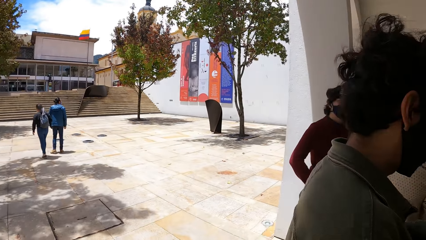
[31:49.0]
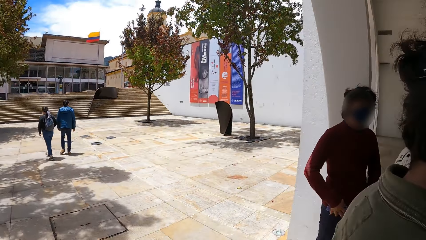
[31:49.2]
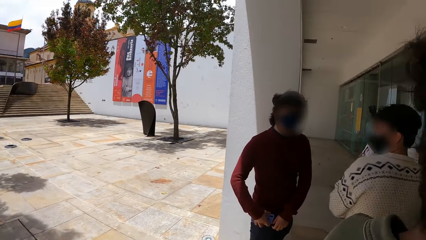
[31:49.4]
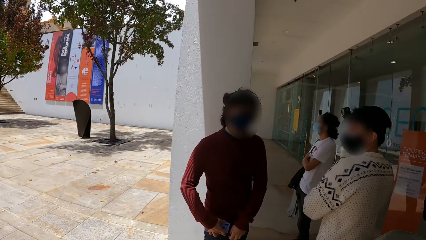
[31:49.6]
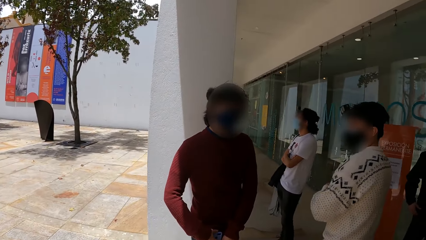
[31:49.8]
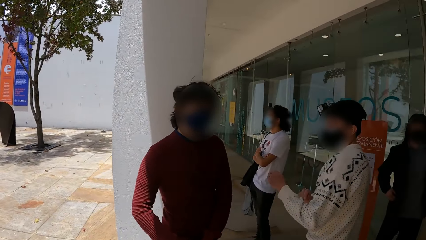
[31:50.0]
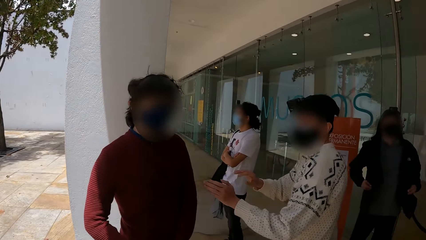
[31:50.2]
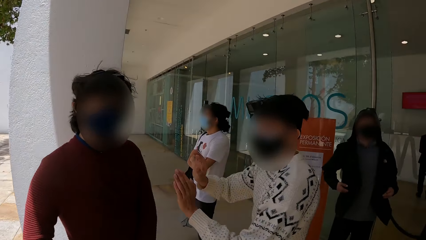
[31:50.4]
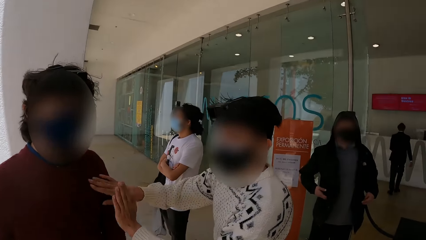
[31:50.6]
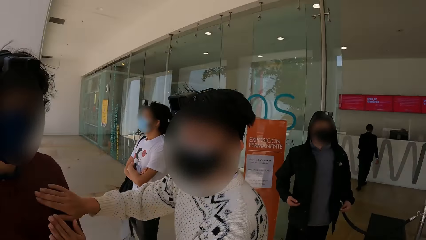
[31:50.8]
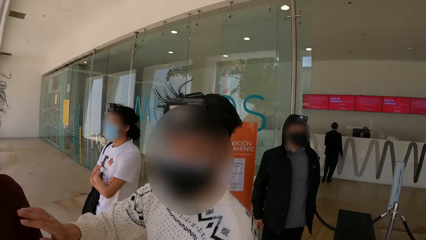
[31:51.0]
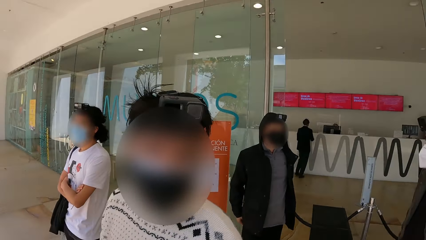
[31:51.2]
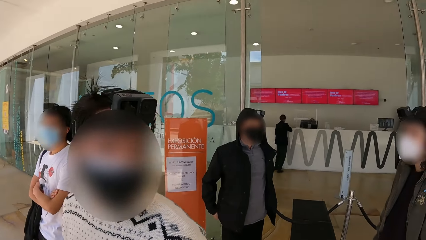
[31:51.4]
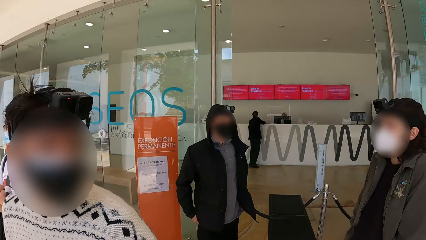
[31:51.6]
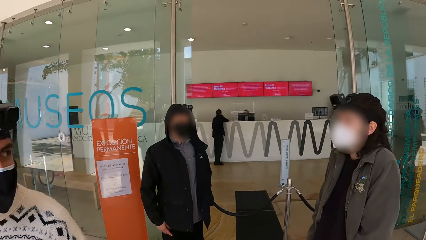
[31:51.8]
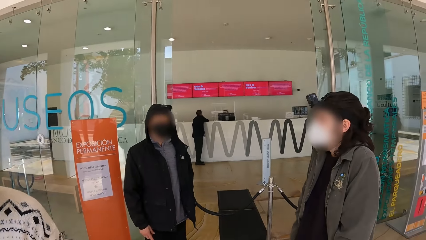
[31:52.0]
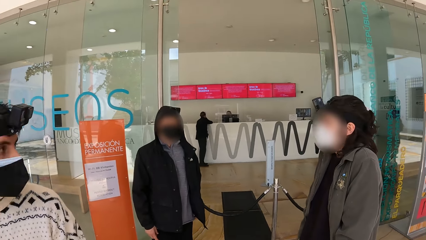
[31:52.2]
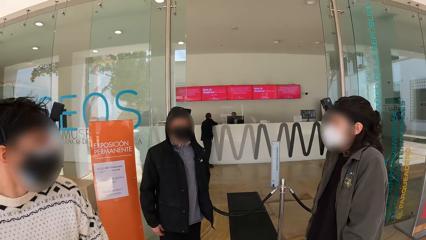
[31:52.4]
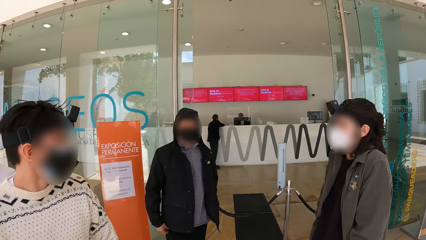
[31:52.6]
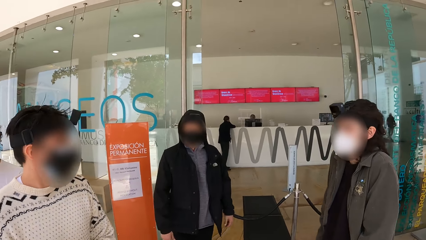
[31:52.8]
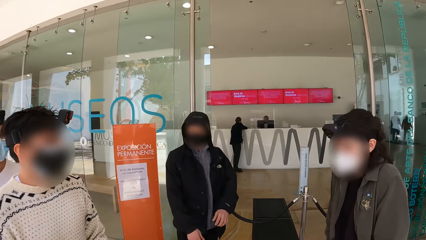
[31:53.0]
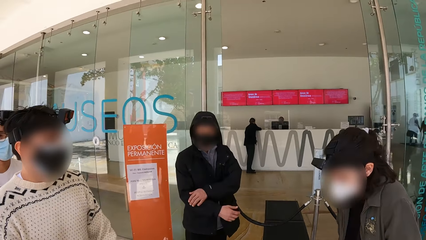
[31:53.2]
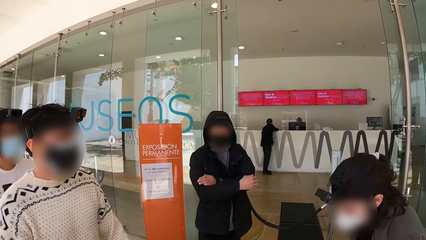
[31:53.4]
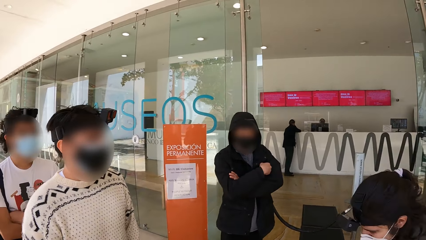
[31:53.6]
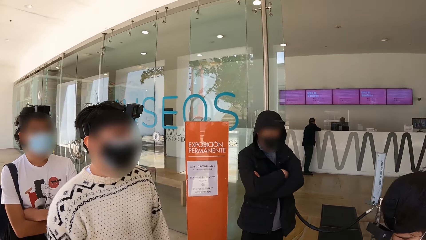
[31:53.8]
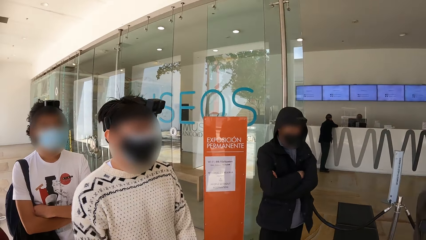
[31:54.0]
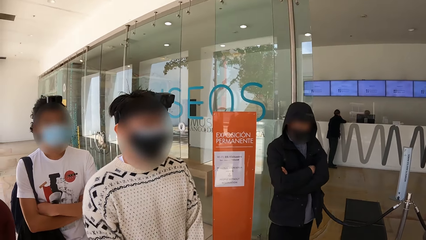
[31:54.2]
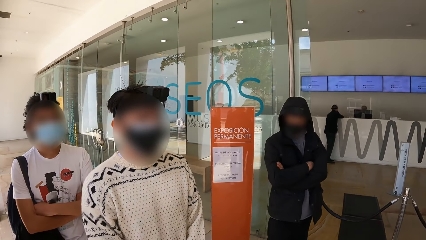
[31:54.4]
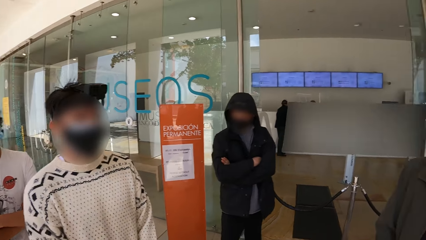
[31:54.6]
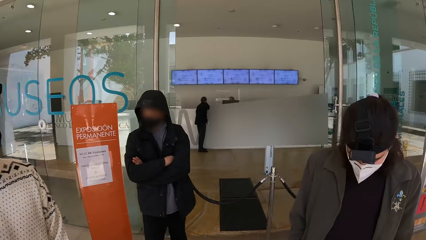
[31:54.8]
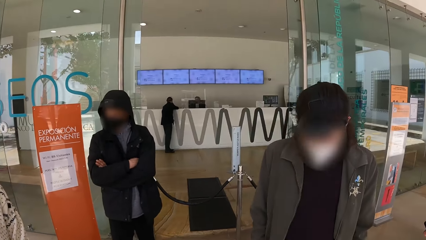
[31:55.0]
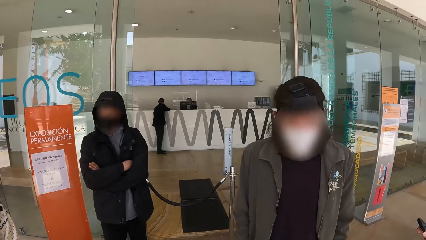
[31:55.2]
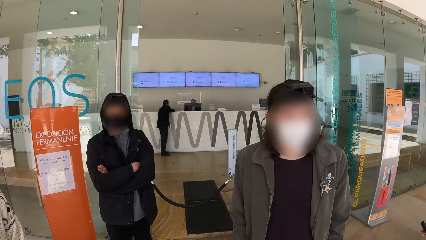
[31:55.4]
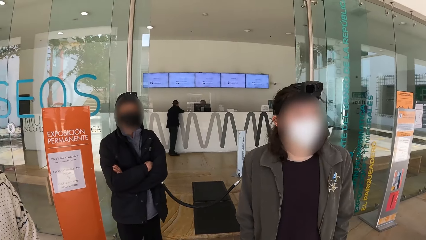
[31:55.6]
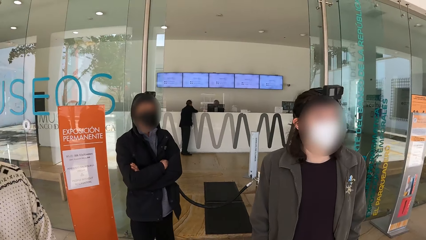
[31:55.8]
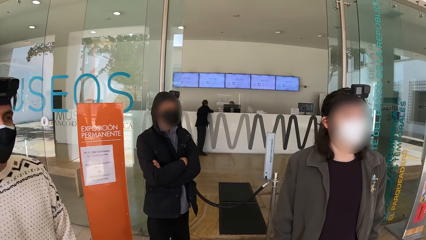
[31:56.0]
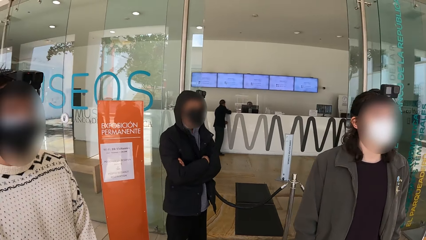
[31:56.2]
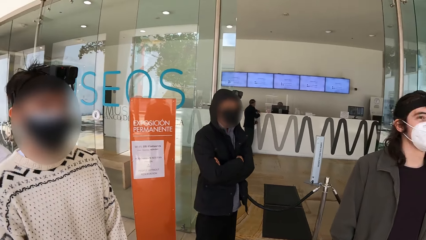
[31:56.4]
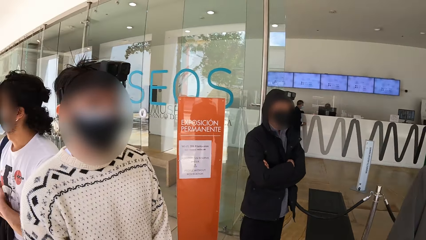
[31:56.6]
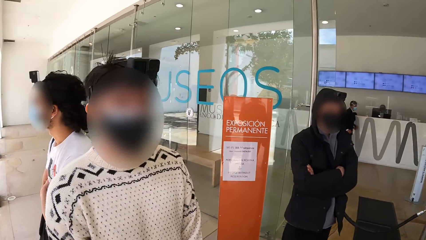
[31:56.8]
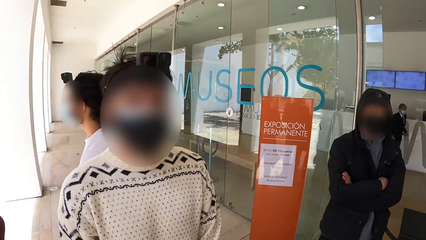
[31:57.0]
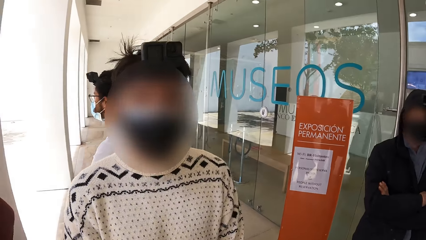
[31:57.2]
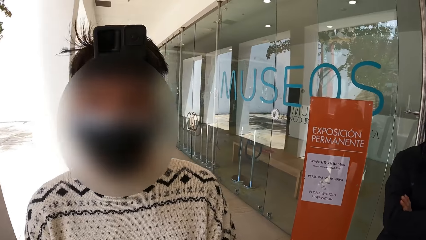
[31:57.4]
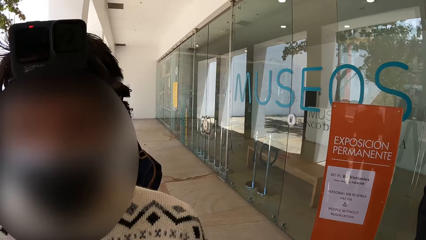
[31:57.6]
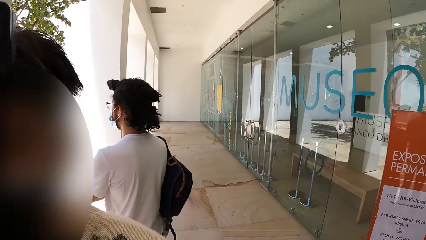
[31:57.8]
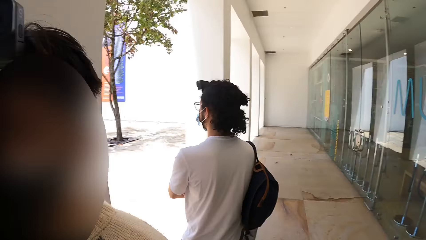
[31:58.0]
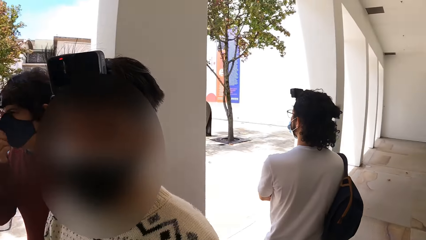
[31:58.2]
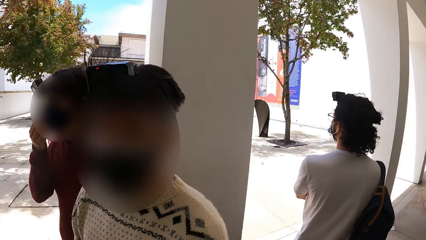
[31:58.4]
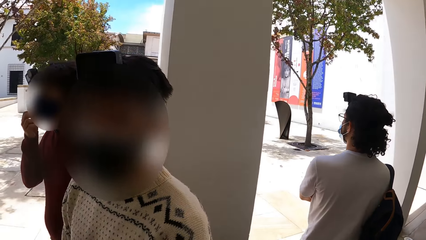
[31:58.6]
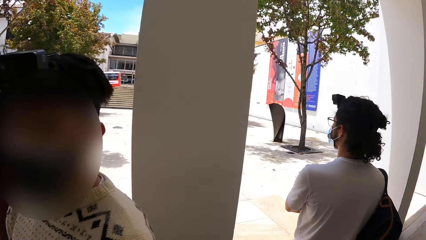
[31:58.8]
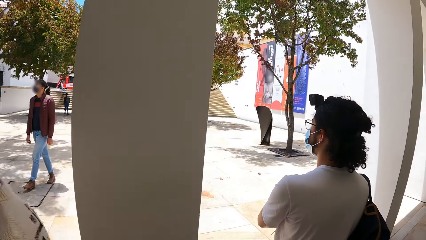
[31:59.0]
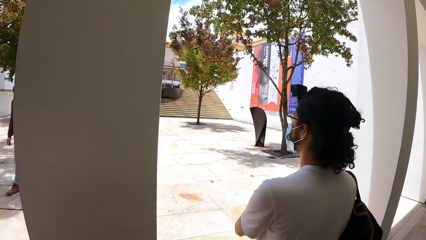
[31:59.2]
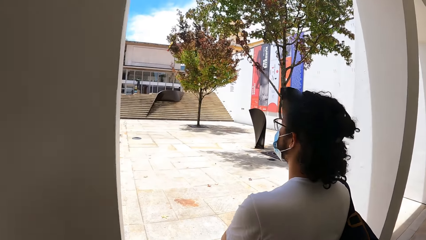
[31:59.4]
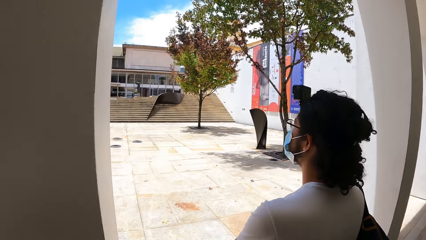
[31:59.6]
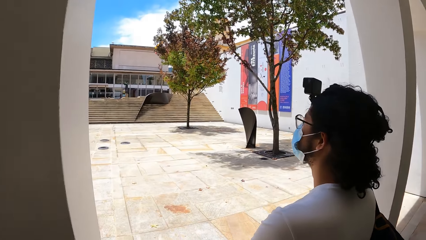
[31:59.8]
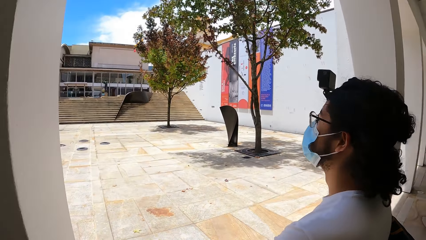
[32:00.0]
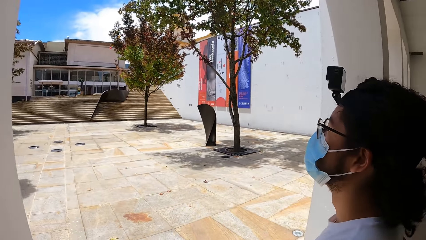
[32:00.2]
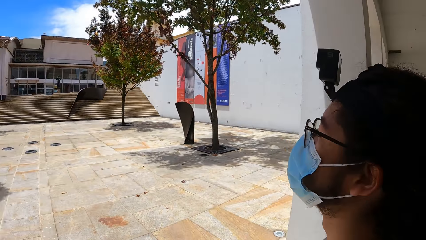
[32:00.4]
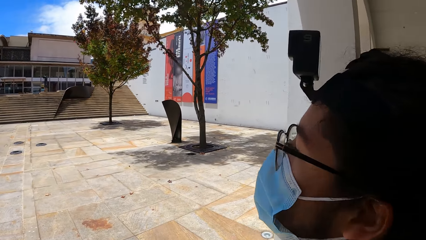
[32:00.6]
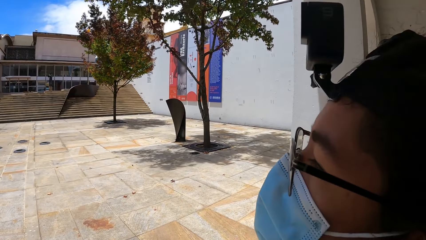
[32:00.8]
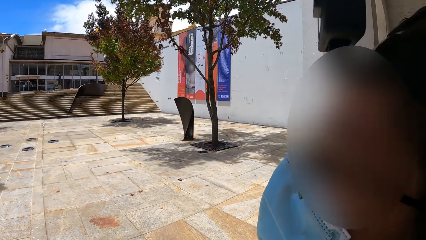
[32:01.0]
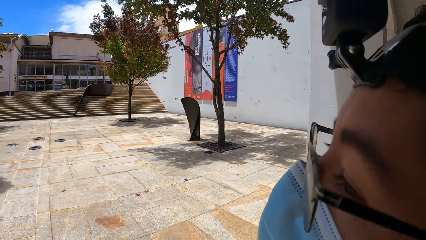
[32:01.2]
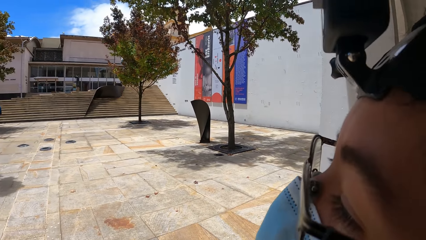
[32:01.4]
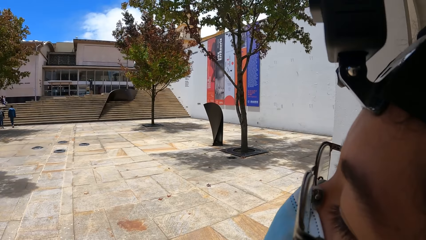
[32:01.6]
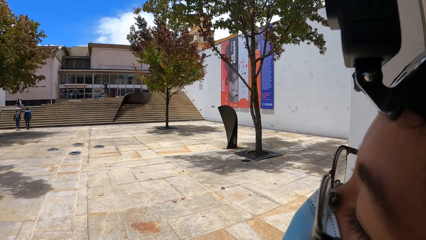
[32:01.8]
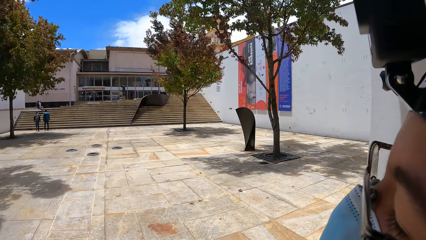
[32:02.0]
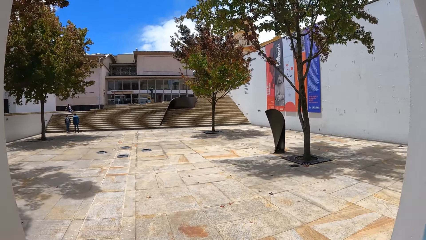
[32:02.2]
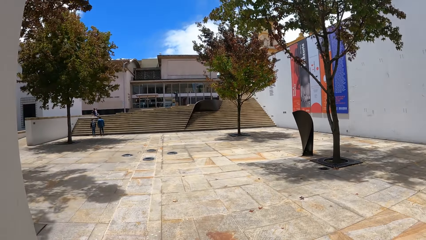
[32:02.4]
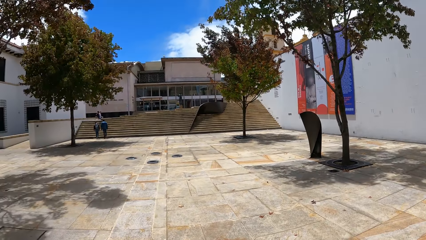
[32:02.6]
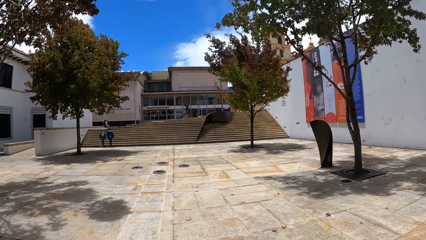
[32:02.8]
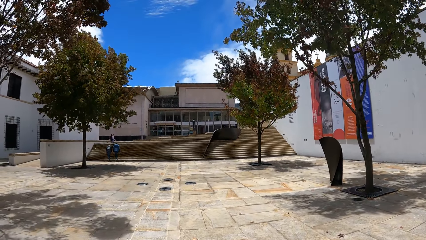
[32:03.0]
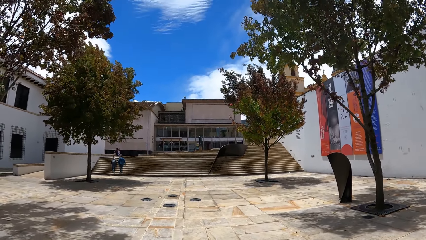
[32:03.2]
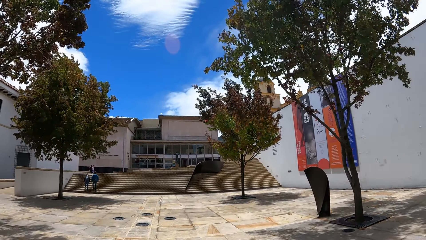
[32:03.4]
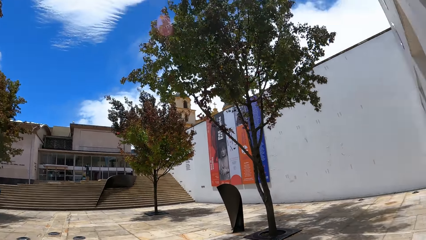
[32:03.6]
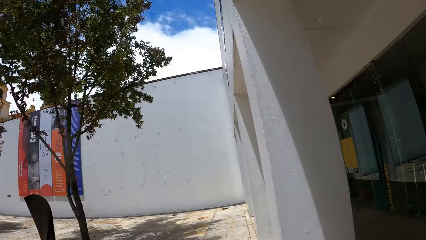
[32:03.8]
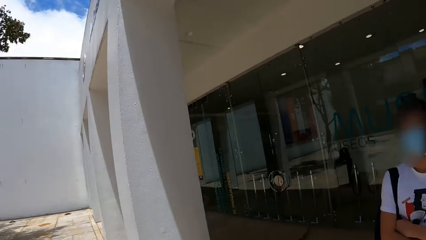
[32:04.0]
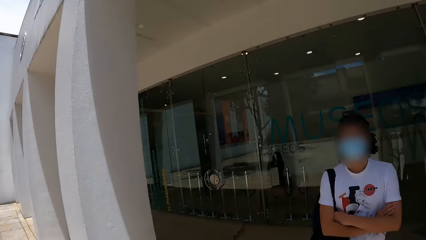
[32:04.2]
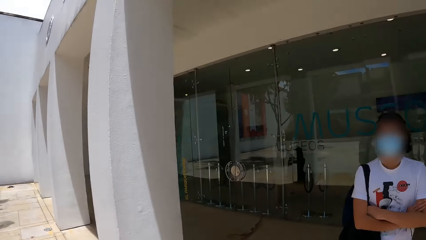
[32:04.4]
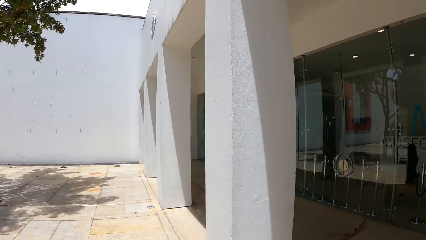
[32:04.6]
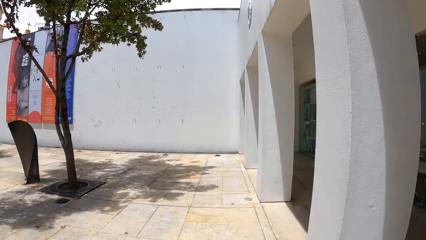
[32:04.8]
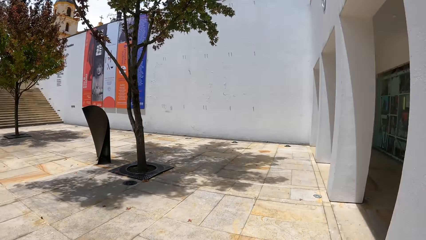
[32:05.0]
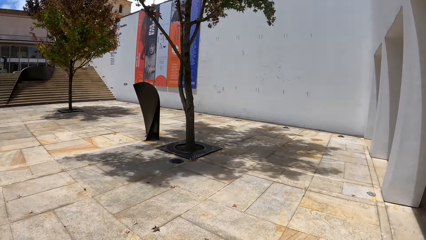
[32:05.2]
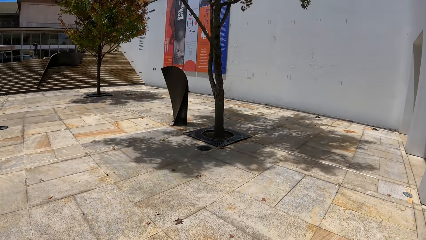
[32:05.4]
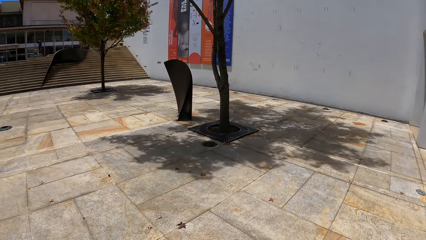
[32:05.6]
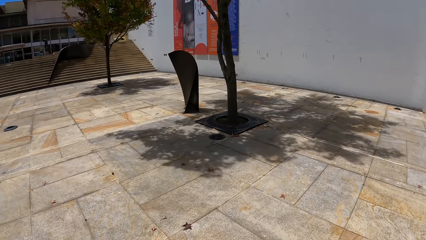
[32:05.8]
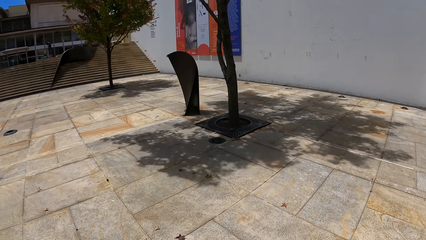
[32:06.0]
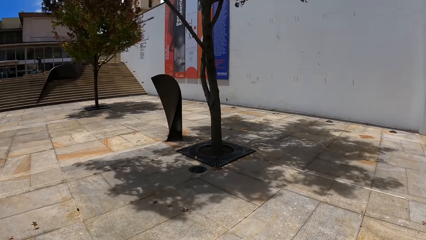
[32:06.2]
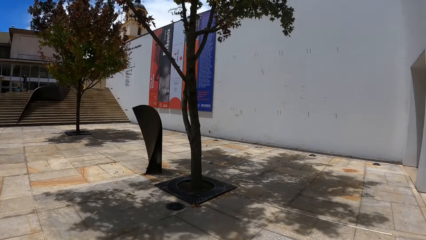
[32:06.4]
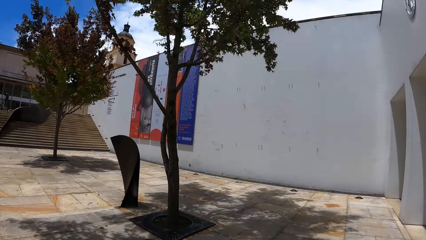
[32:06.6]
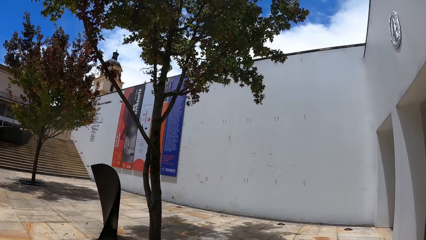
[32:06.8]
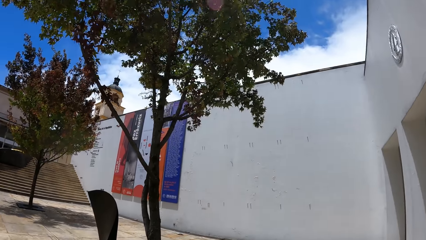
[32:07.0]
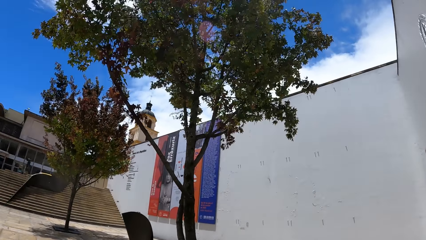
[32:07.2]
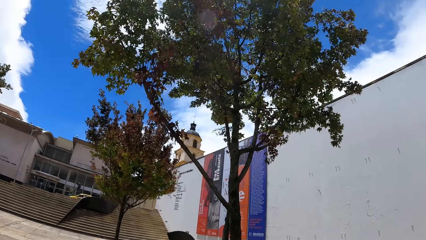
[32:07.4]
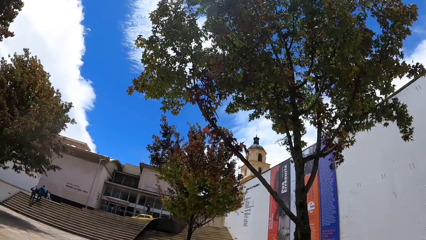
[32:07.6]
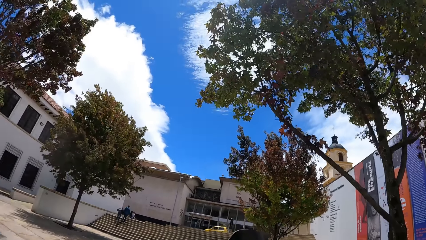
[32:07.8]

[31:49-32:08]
A man hits another man on the chest with his hands. The camera wearer talks to a person. A third man places his right hand on a counter. The camera wearer looks around.
